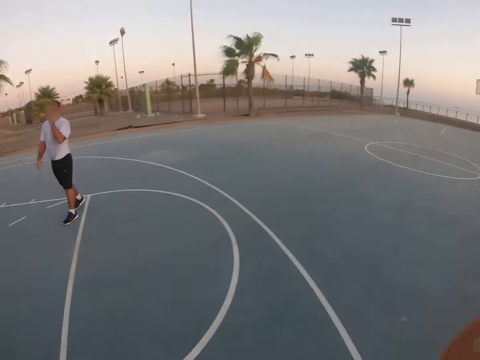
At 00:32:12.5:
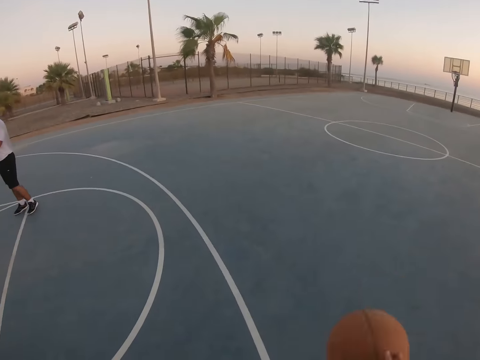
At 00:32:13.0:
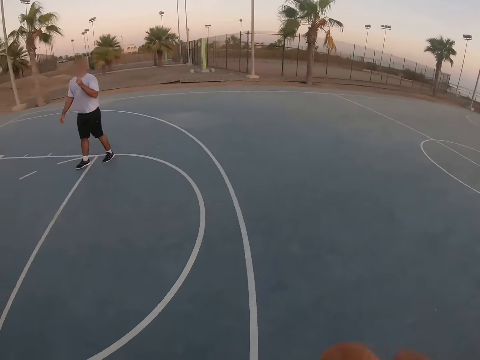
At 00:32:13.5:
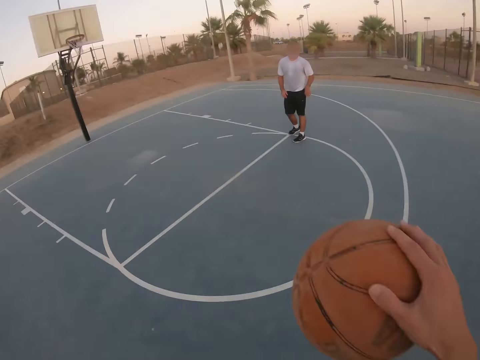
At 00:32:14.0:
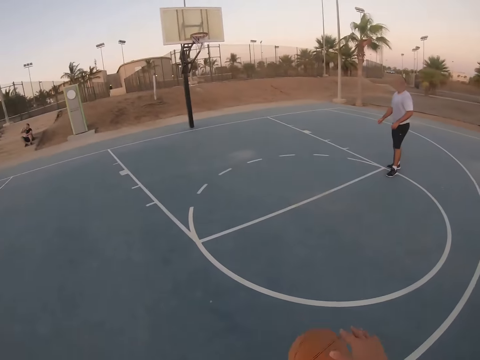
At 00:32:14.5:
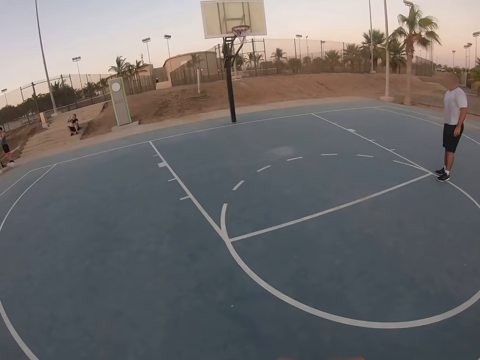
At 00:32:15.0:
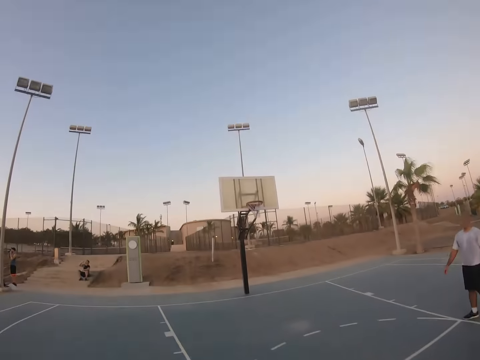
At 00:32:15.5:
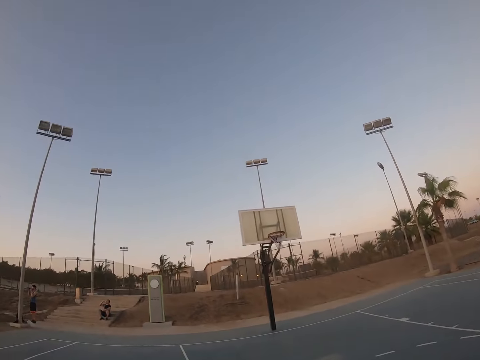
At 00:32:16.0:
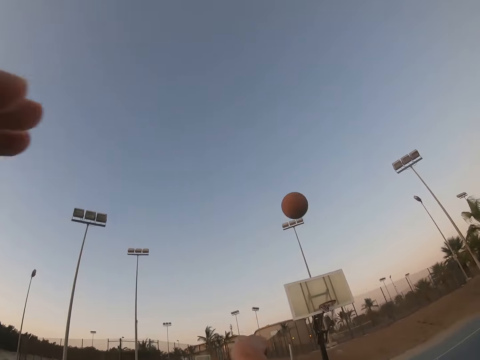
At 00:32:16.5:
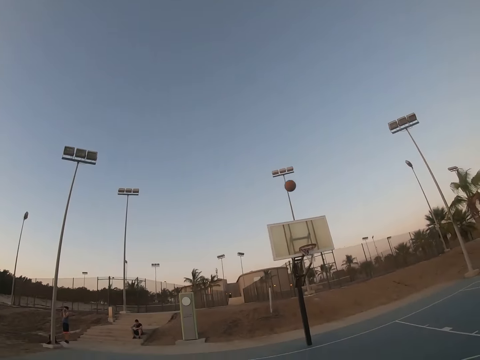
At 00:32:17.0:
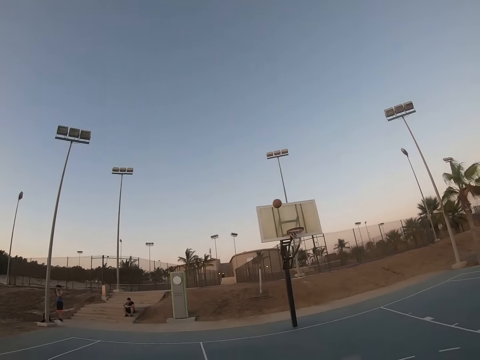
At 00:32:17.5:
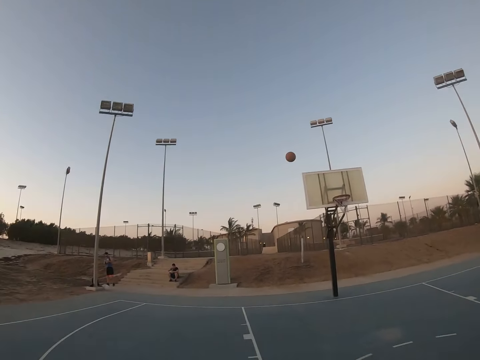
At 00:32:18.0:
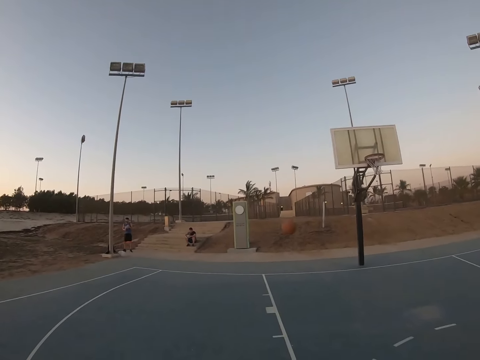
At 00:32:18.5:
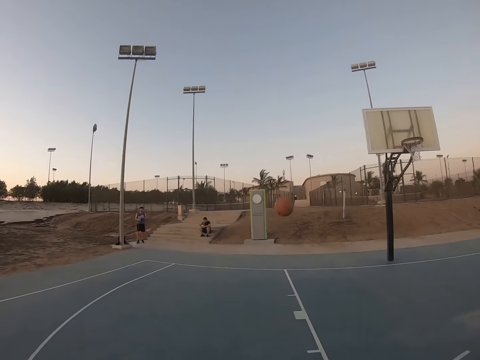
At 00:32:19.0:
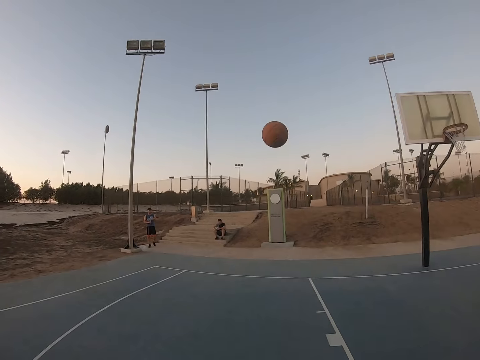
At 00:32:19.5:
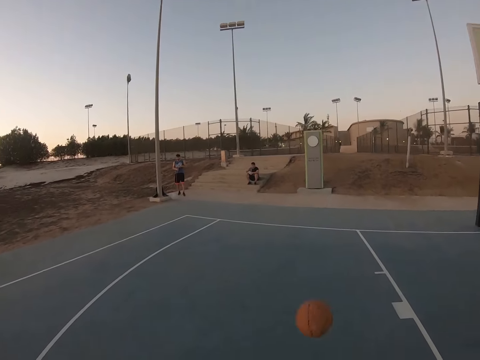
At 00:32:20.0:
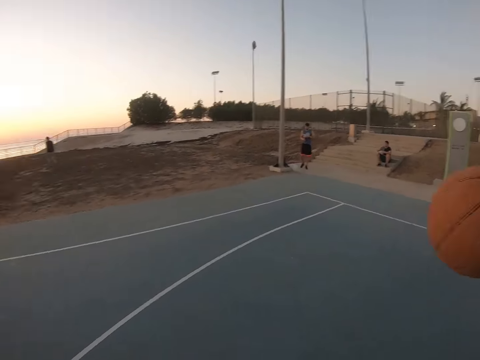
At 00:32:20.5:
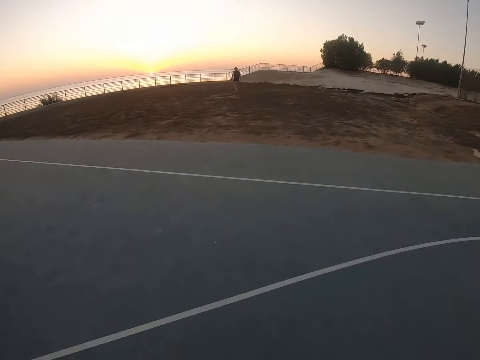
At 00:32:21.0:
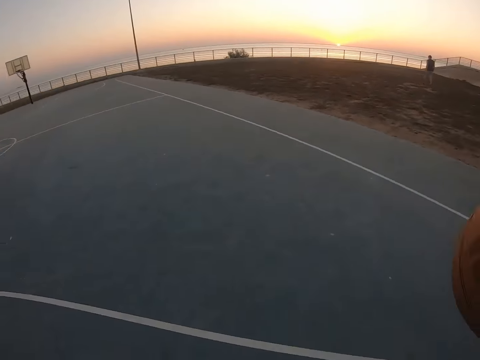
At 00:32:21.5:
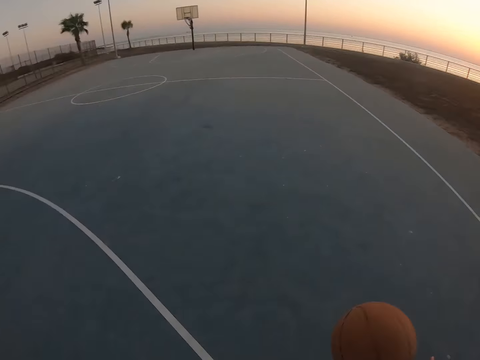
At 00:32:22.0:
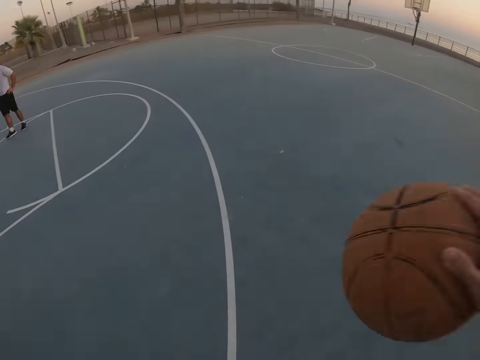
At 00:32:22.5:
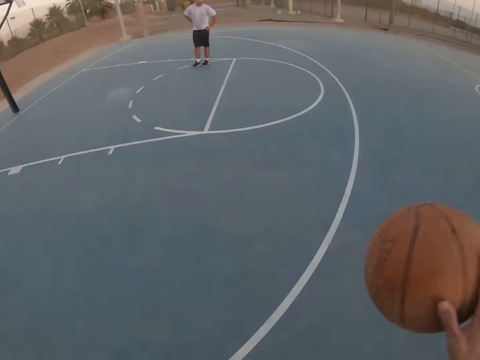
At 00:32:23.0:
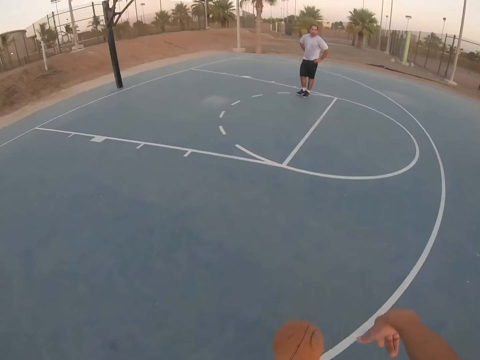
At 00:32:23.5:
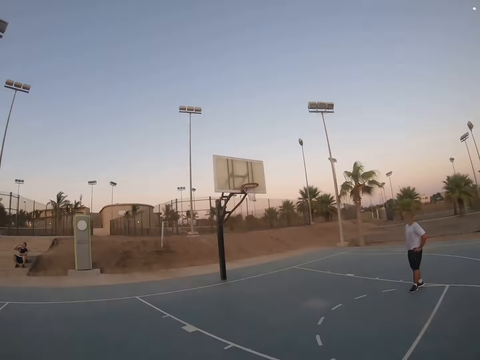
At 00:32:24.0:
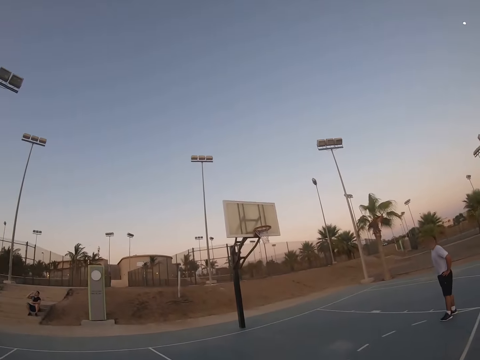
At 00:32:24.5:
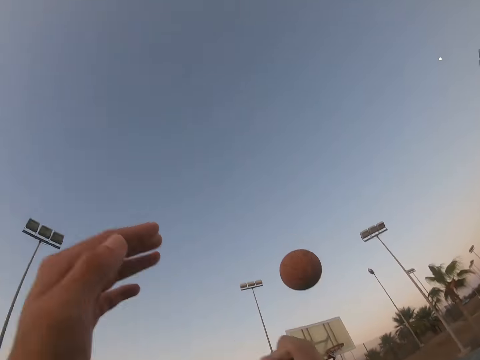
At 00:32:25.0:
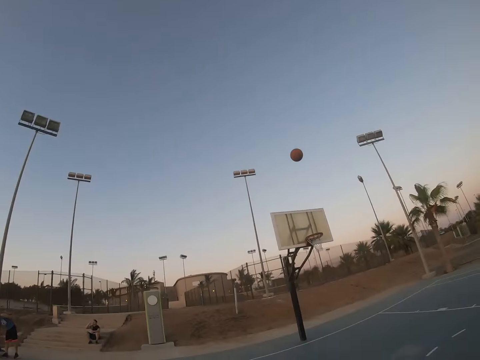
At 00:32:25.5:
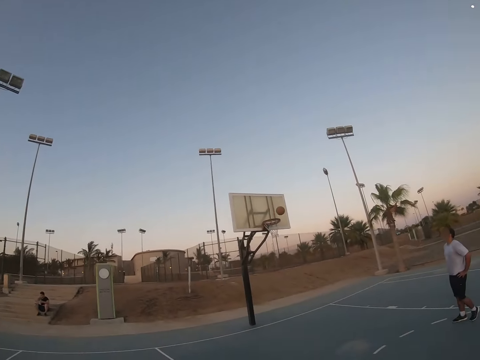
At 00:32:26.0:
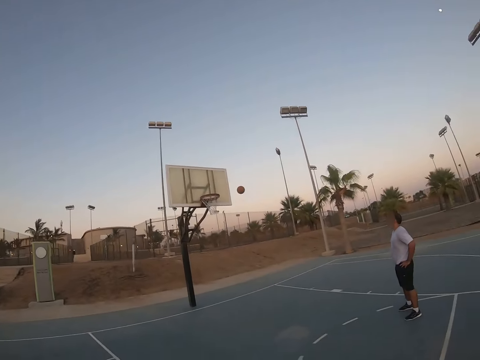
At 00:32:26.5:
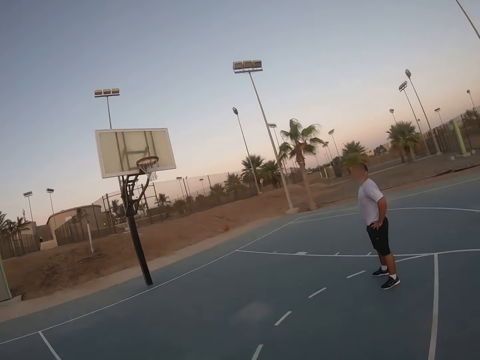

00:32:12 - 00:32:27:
The camera wearer picks up the ball. They catch the ball. They bounce the ball. They throw the ball to the field goal. They catch the ball. They pick up the ball. They bounce the ball. They throw the ball to the field goal.

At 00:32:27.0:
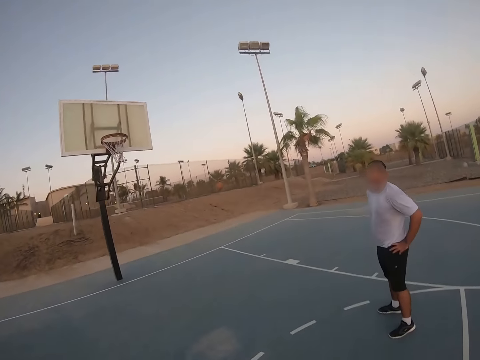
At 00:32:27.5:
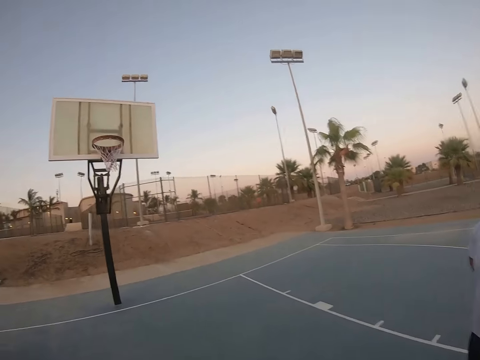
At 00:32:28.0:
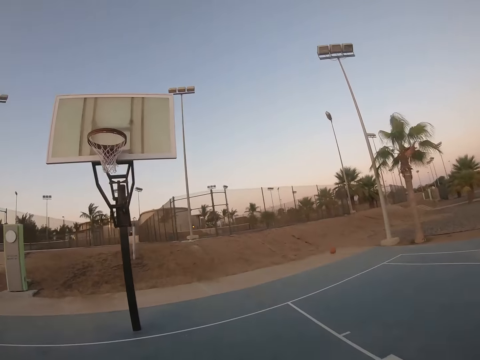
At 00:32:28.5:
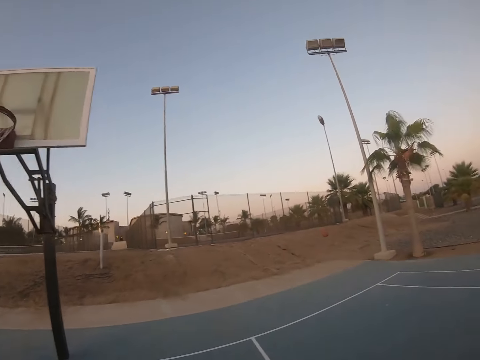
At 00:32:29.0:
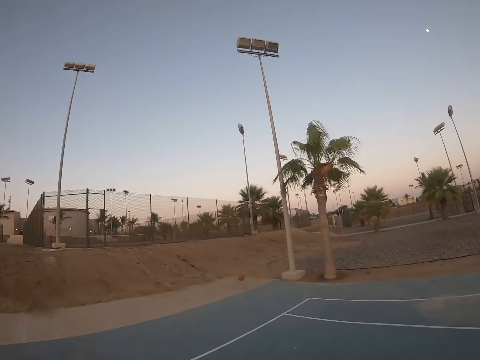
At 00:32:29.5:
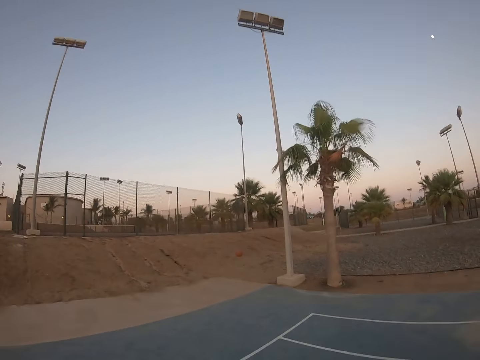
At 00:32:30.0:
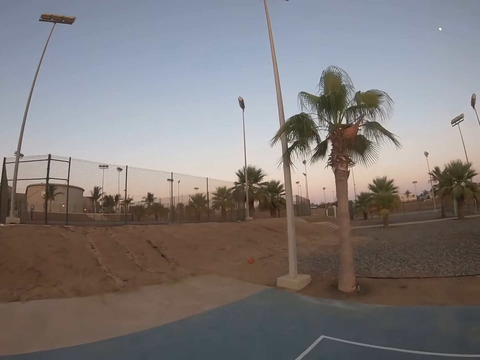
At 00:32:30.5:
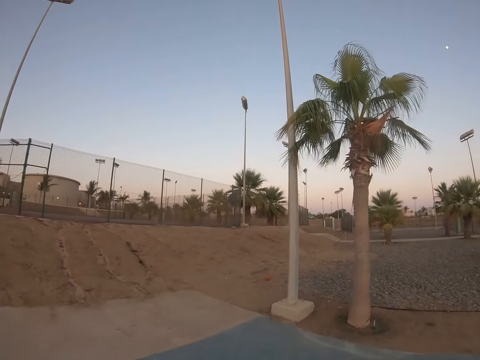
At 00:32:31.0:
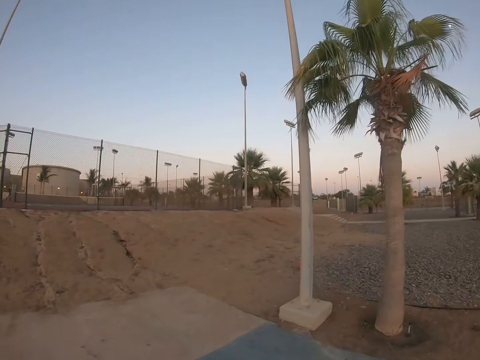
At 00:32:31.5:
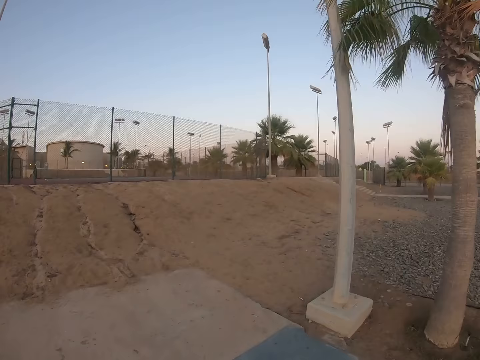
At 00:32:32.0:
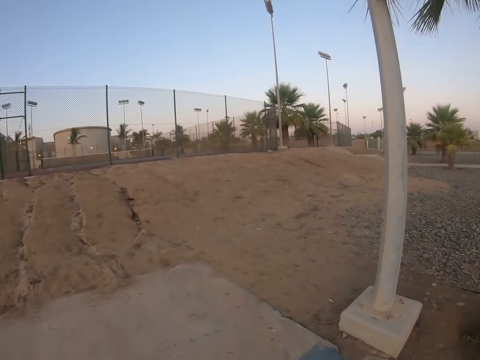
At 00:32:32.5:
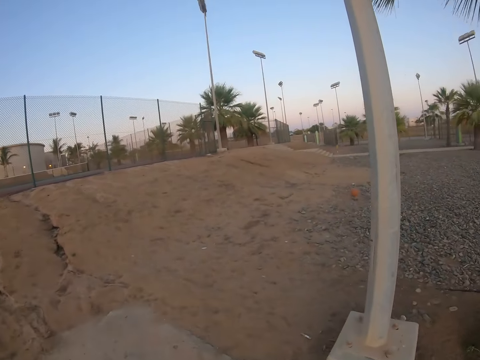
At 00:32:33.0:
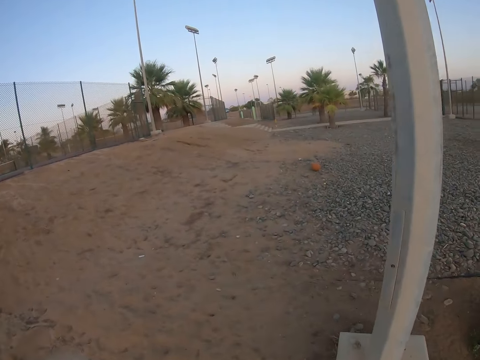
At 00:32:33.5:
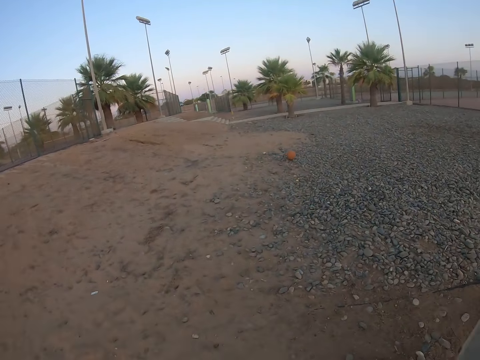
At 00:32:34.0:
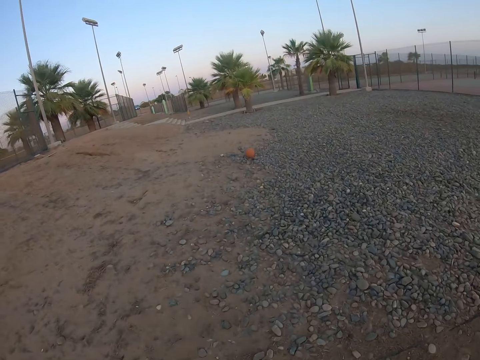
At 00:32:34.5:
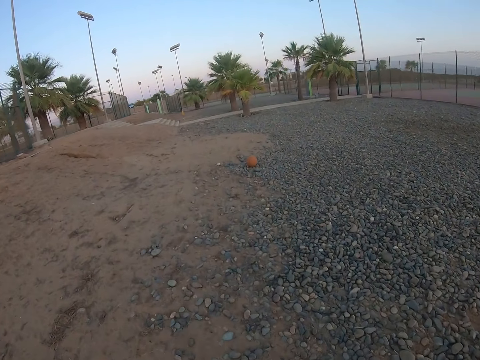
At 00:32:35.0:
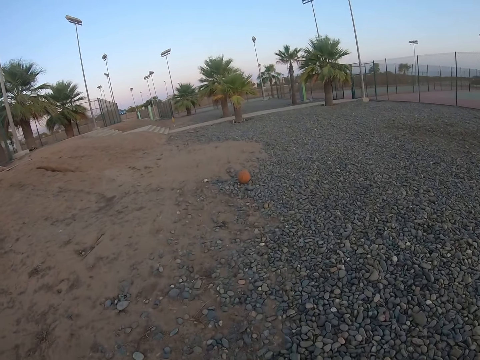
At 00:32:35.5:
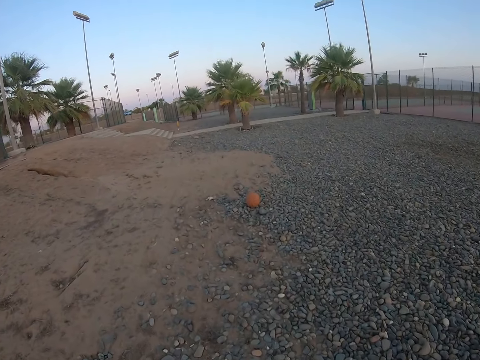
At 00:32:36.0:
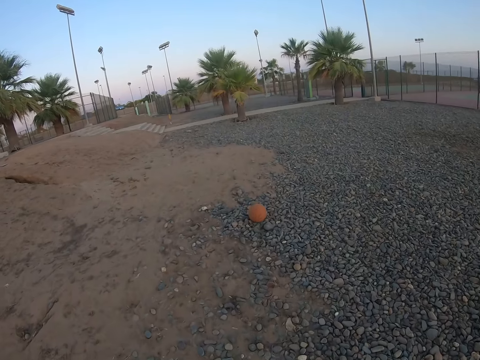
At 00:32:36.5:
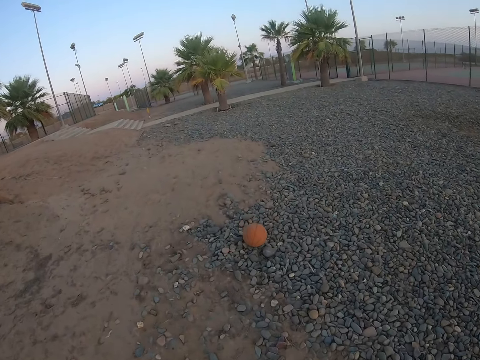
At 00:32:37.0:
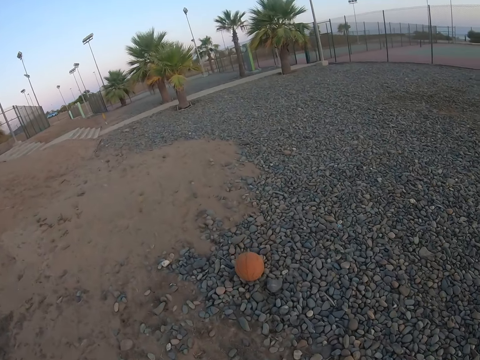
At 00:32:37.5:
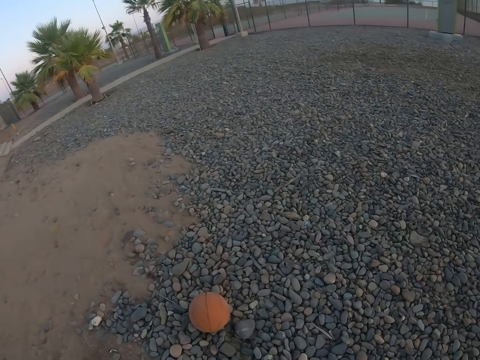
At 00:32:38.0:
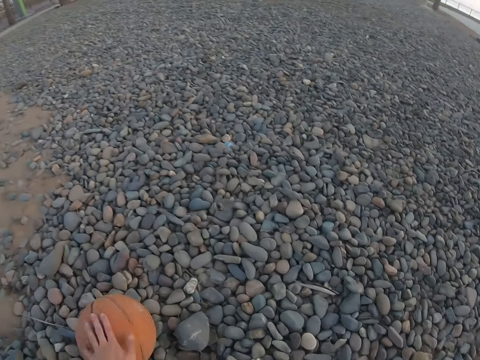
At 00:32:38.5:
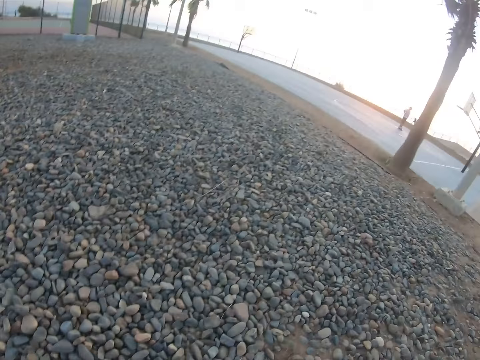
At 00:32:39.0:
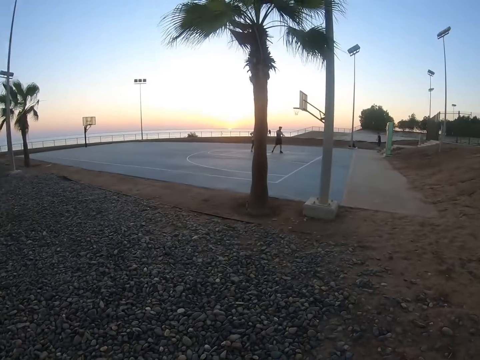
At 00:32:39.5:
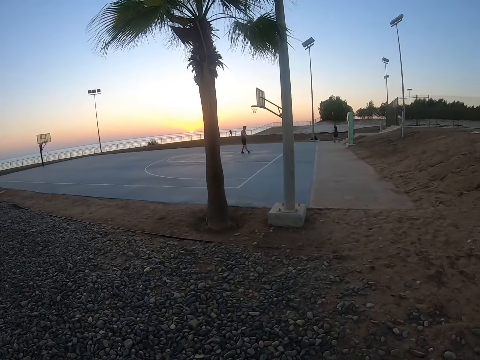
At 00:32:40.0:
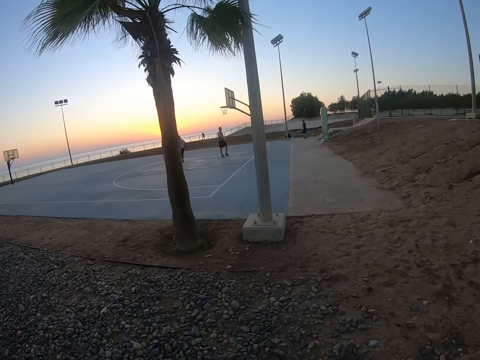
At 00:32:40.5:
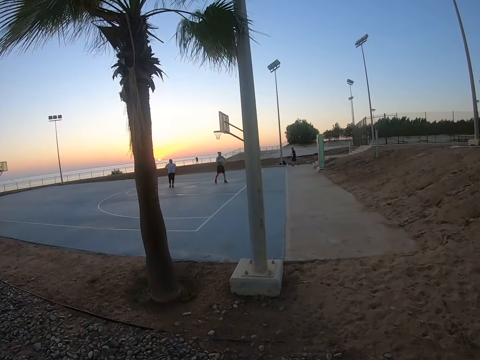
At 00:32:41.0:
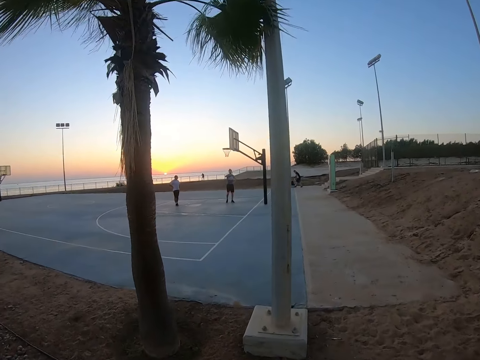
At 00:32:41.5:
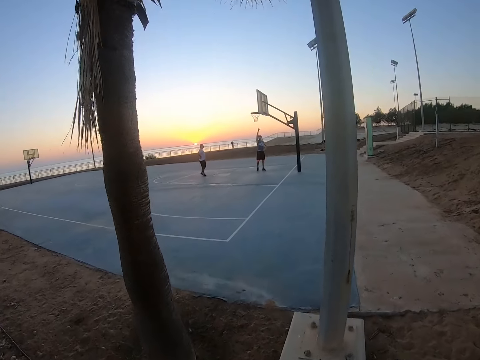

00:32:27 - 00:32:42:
The camera wearer walks around. They look at the ball. They go for the ball. They pick up the ball. They walk back to the basketball court.
